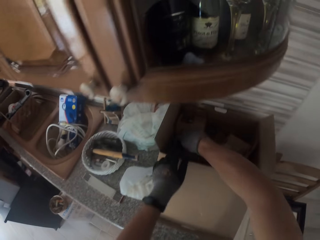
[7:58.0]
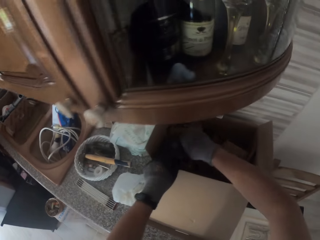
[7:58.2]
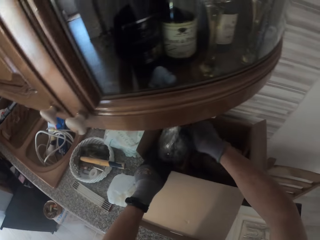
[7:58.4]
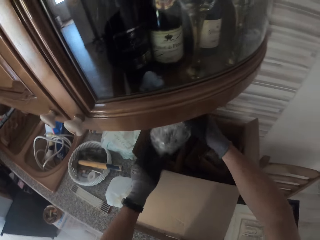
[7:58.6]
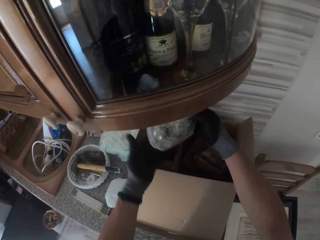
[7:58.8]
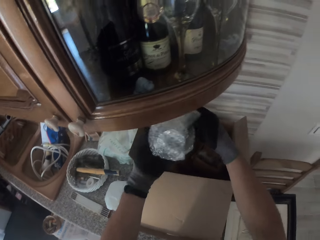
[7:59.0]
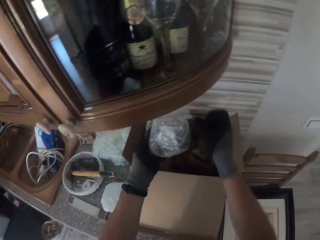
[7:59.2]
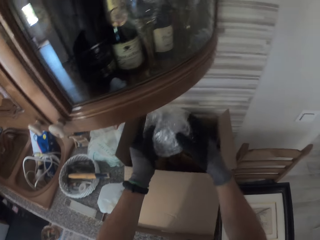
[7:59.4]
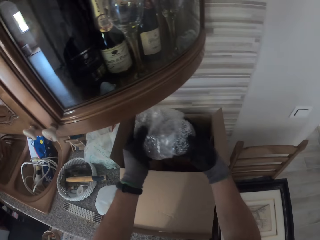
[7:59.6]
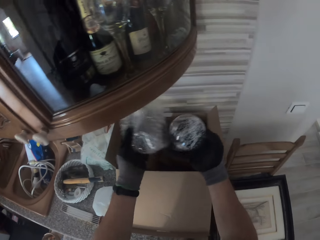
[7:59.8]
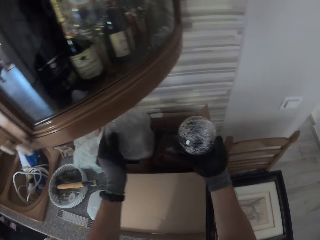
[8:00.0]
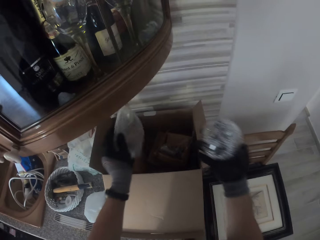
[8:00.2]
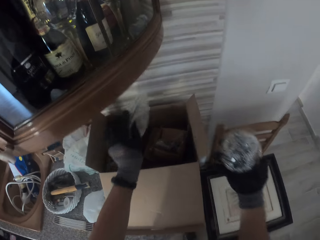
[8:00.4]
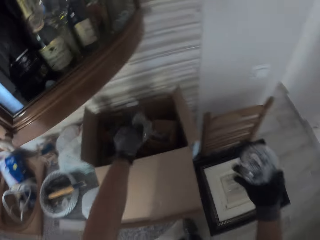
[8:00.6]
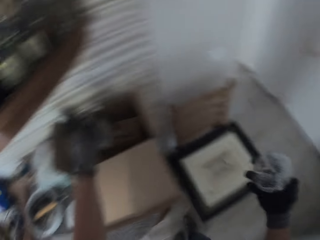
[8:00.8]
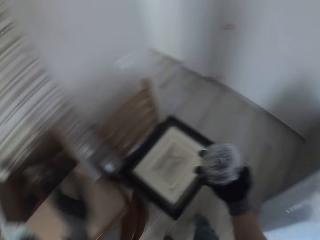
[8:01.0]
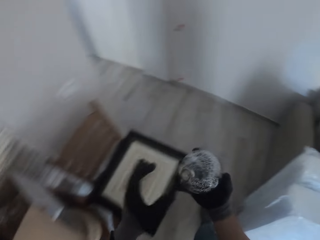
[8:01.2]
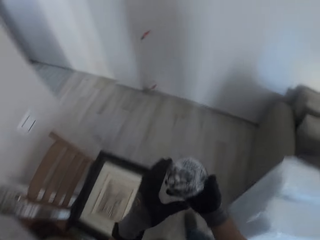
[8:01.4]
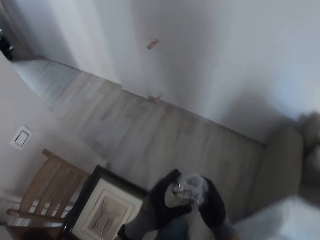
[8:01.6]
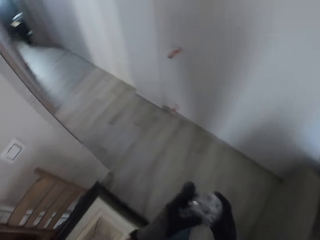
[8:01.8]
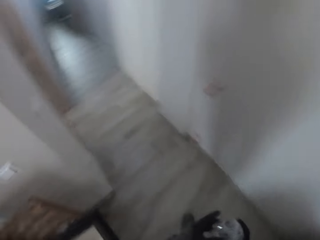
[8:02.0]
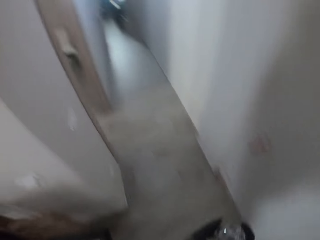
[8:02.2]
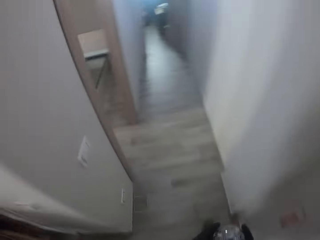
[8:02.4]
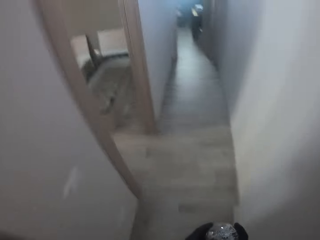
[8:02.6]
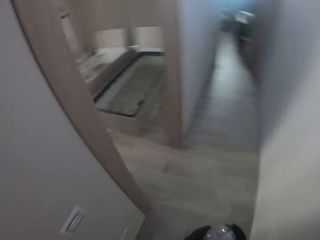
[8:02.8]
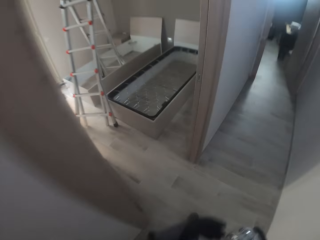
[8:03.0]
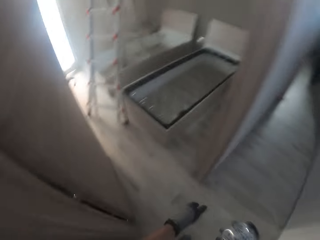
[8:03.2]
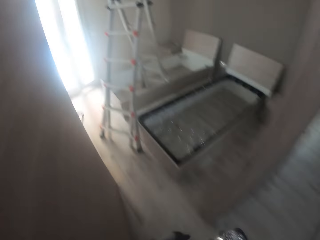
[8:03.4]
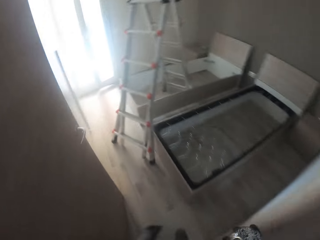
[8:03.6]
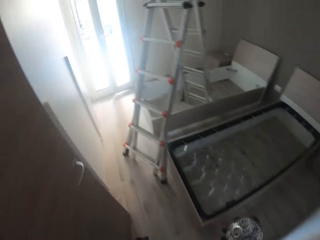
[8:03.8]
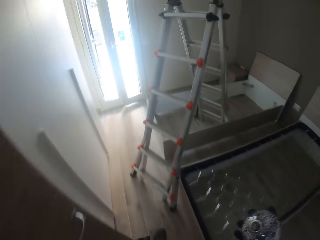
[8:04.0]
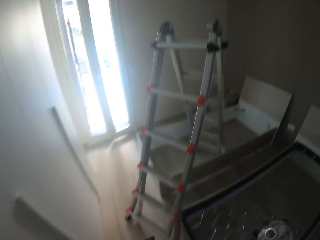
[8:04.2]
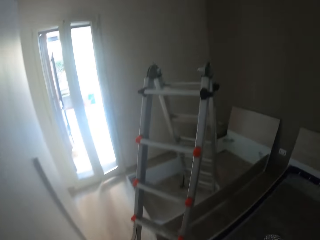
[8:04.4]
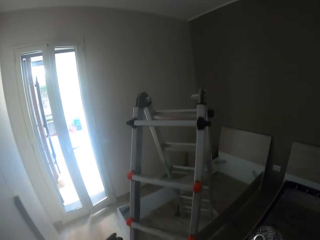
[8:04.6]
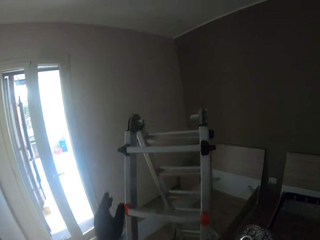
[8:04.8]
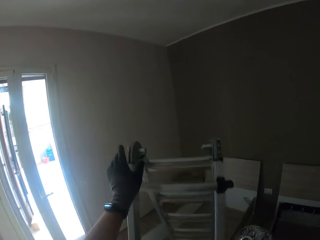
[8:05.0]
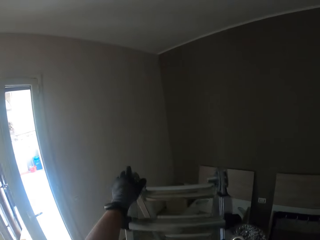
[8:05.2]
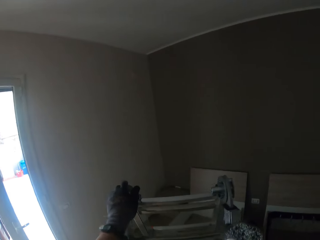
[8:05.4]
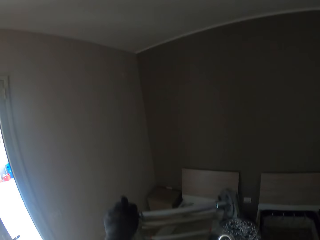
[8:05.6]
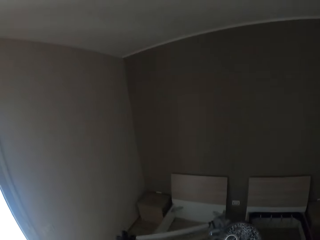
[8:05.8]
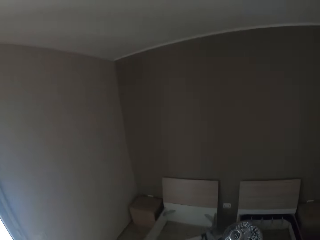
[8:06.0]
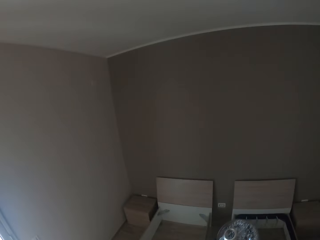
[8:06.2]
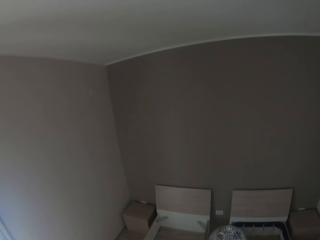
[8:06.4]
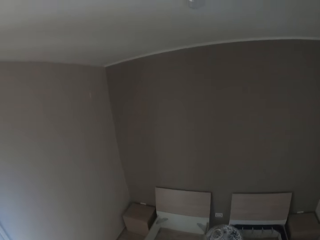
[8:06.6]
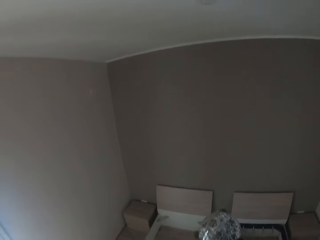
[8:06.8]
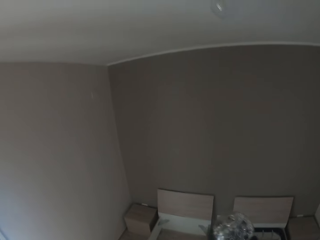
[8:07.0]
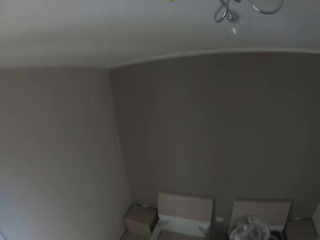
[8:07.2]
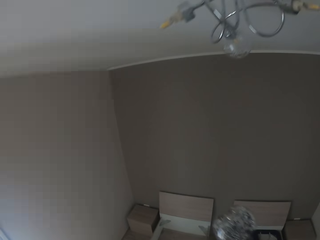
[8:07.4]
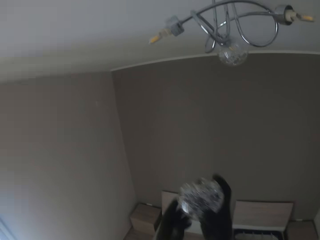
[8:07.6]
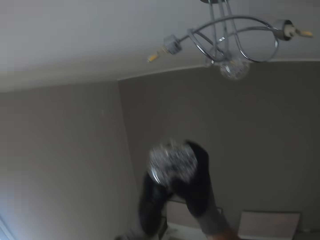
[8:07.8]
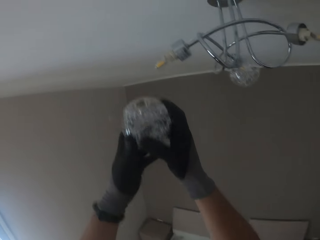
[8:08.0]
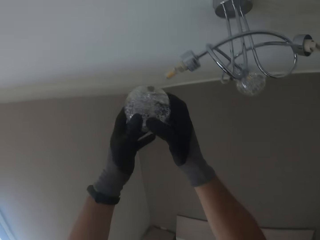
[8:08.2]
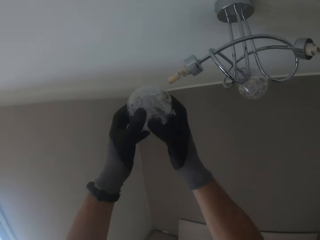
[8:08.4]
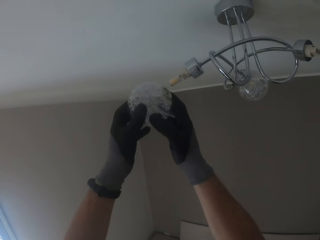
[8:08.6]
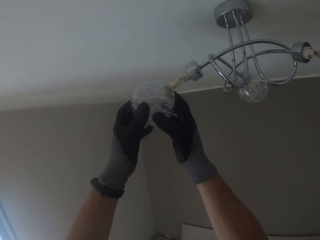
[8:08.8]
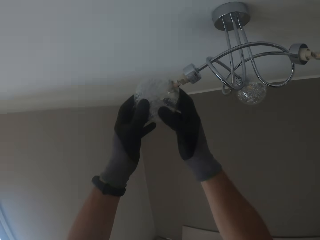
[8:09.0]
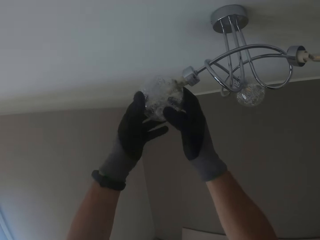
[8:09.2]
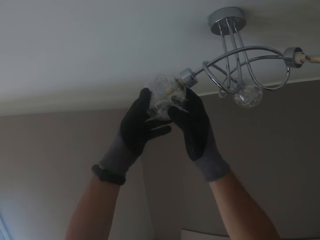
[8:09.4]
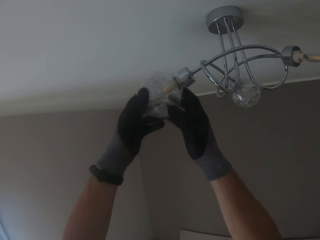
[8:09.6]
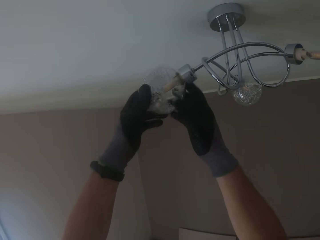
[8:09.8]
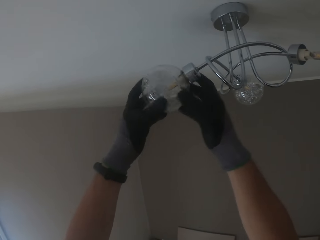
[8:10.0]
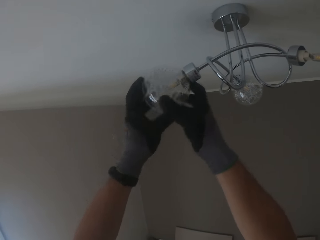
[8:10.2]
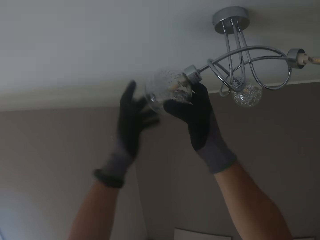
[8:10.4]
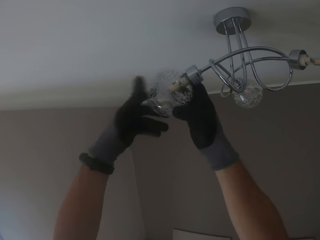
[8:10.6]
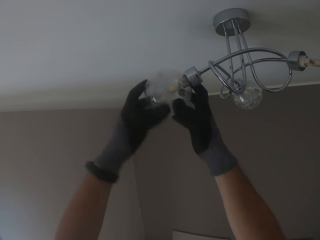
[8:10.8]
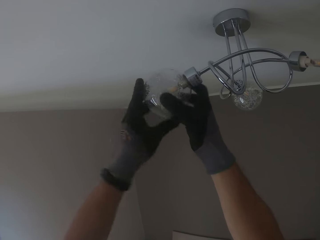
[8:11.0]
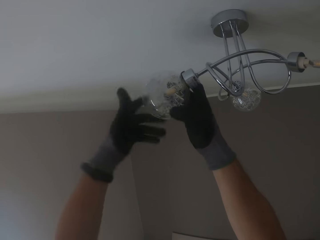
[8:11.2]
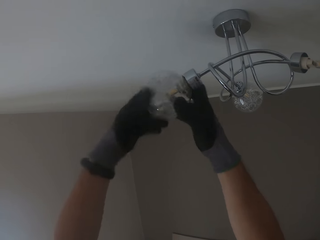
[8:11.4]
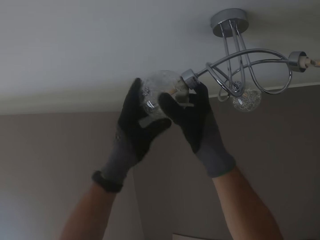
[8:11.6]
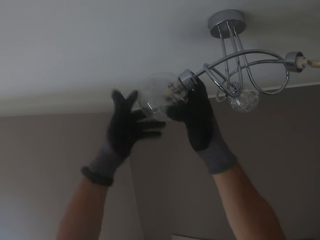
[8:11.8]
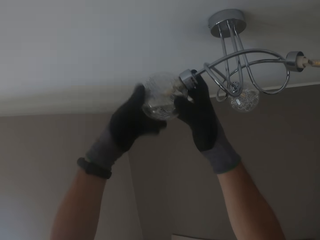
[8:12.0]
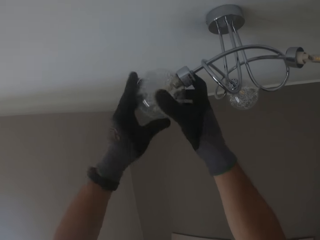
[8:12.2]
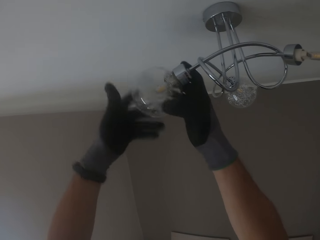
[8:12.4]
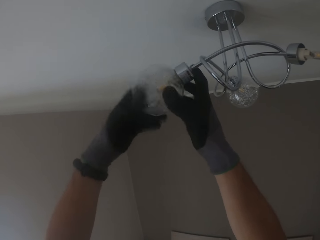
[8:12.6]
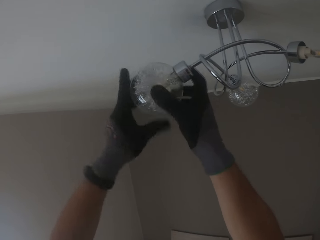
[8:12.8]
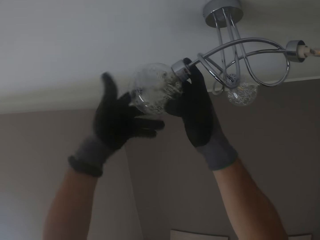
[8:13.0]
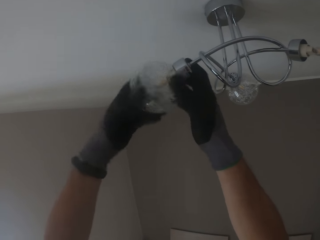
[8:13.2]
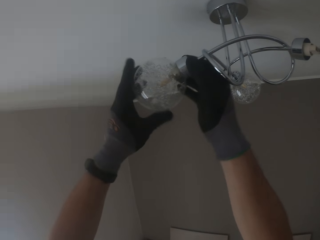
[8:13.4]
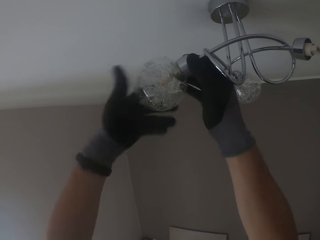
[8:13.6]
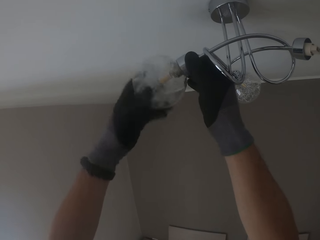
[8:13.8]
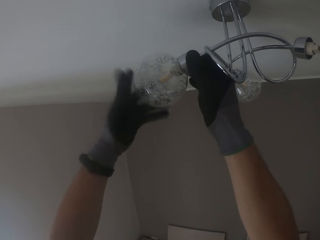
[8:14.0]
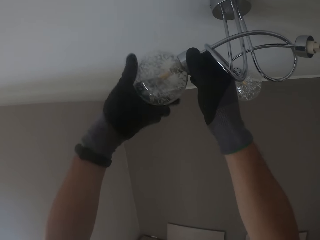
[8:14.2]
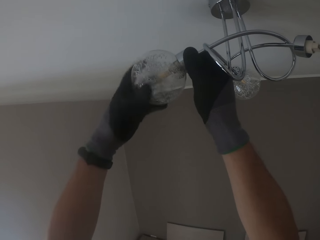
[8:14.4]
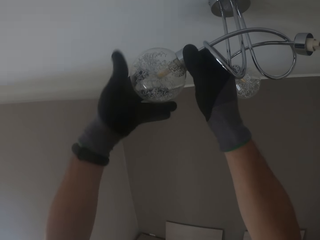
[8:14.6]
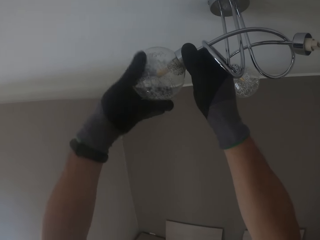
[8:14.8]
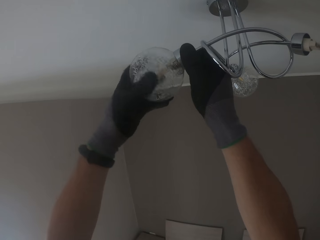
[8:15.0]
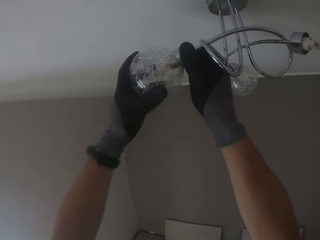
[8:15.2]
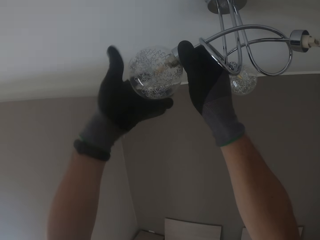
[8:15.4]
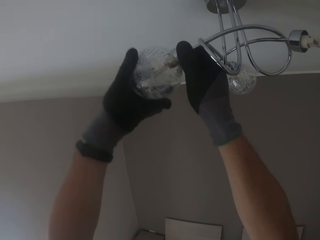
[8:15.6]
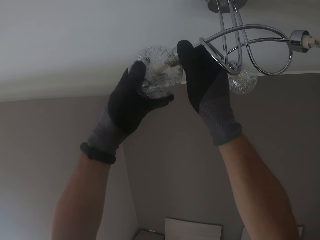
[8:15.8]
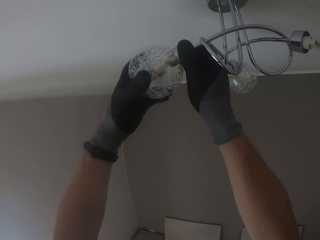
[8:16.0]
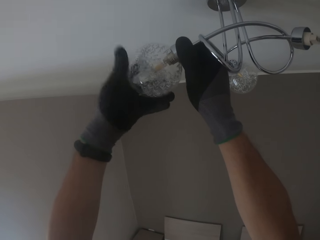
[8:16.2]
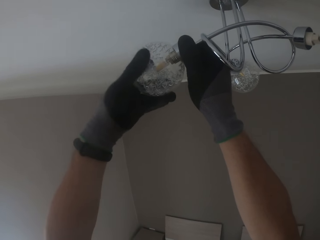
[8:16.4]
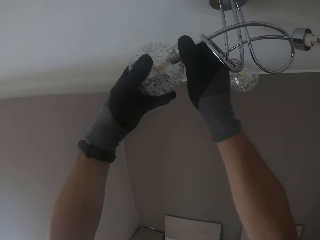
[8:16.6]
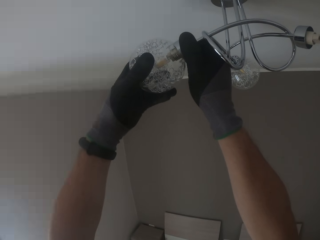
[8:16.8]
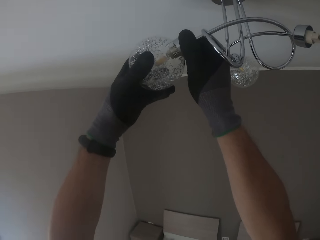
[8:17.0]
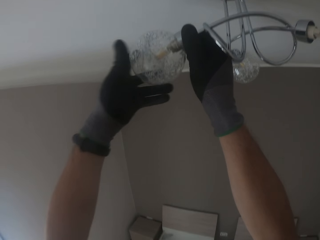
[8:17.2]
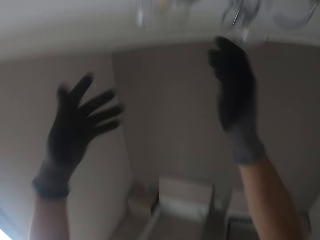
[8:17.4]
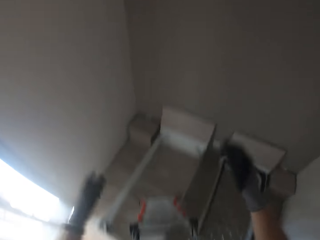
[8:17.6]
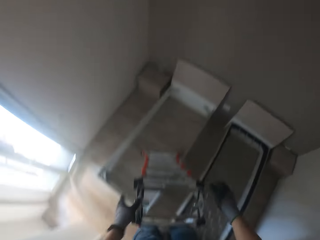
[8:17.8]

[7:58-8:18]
The camera wearer picks out a light bulb cap or glass cover in a bubble wrap from the carton on the counter with his gloved right hand. He holds the carton with his gloved left hand. He holds the light bulb cap in the bubble wrap with both gloved hands. He pulls out the light bulb cap from the bubble wrap with both gloved hands. He holds the light bulb cap in his gloved right hand. He drops the bubble wrap in his gloved right hand in the carton on the counter. He walks towards the room. He holds the light bulb cap with both gloved hands. He climbs the ladder. He screws the light bulb cap into the lampholder or sconce on the ceiling with both gloved hands. He holds the lampholder with his gloved right hand. He fits the glass cover on the sconce.

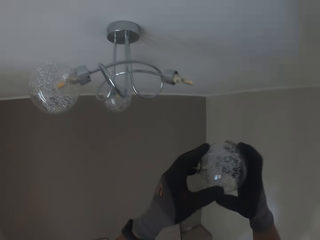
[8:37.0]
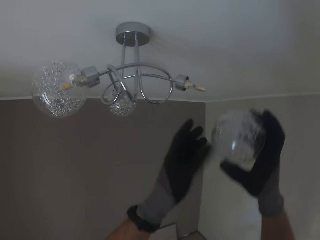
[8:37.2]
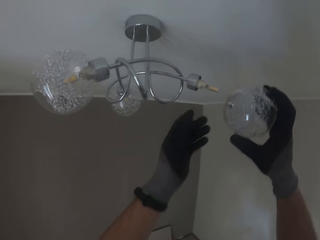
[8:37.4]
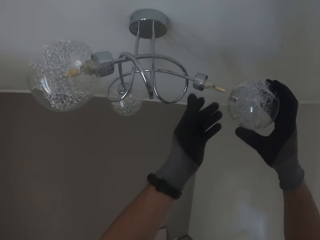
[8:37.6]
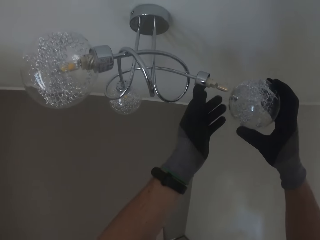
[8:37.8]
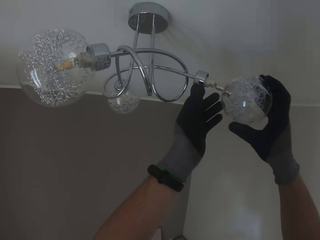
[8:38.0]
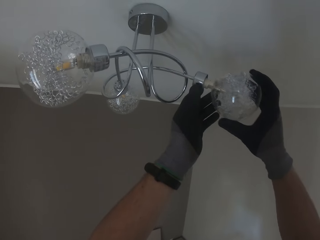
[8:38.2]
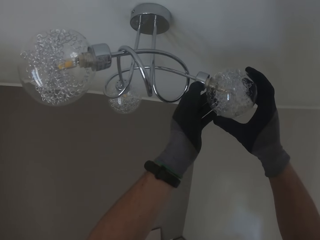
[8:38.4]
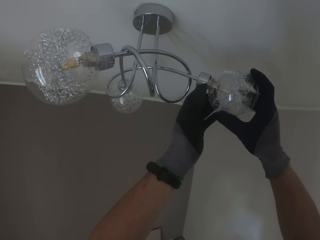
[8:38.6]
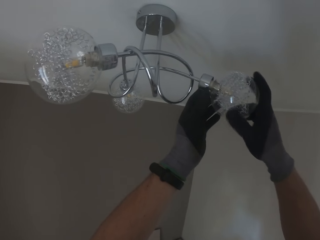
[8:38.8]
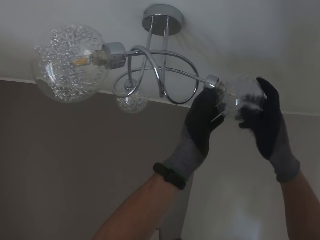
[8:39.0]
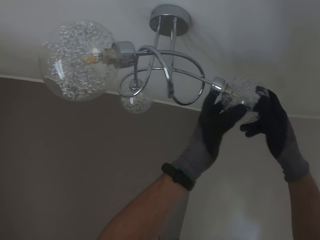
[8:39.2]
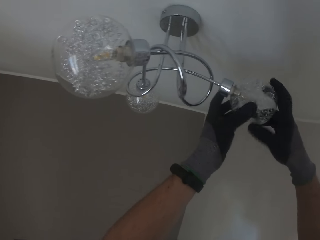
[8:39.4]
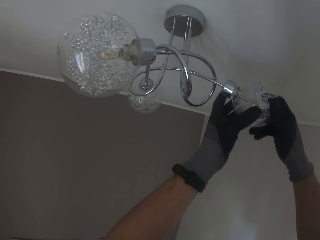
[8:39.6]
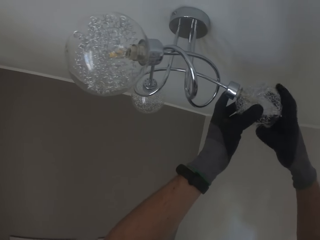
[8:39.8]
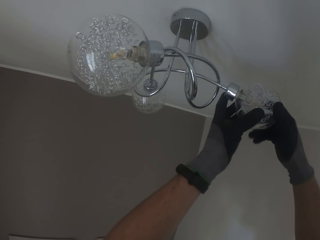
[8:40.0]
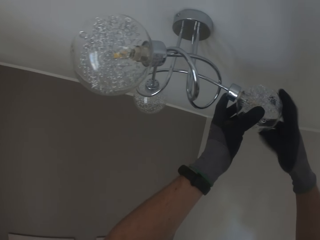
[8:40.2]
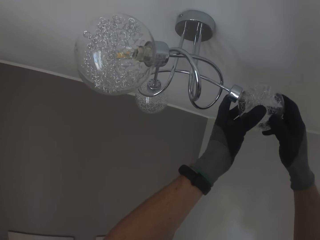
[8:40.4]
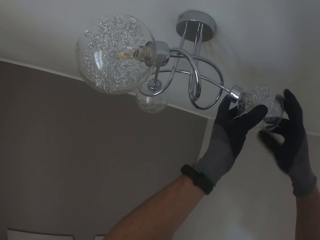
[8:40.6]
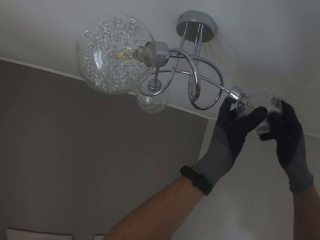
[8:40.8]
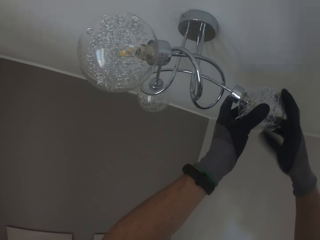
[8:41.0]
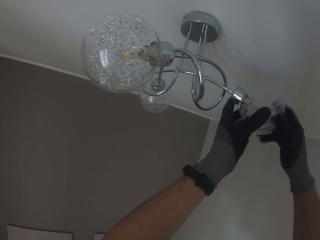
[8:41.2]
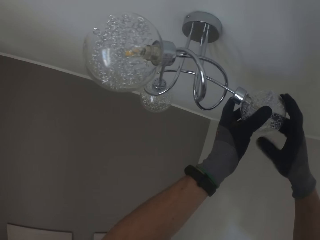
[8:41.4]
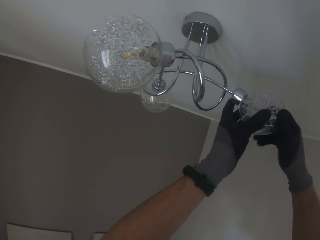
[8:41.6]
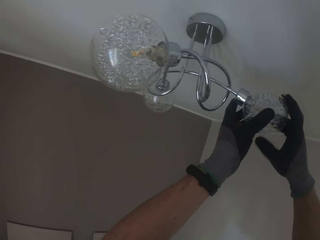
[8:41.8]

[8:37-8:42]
The camera wearer holds the lampholder on the ceiling with his gloved left hand. He screws the light bulb cap into the lampholder on the ceiling with his gloved right hand. He supports the light bulb cap with his gloved left hand.
